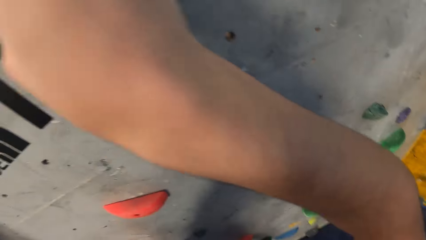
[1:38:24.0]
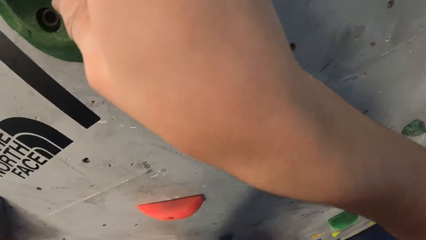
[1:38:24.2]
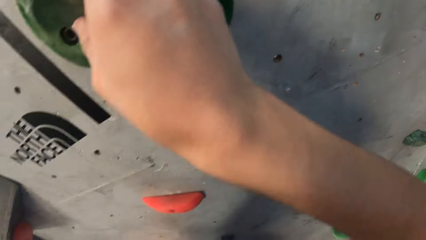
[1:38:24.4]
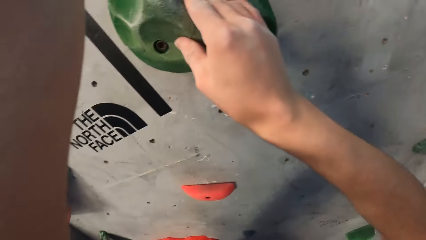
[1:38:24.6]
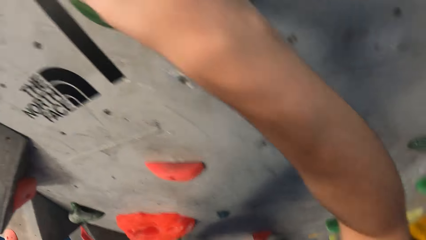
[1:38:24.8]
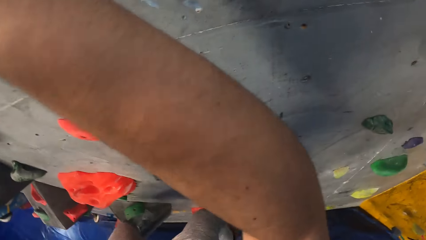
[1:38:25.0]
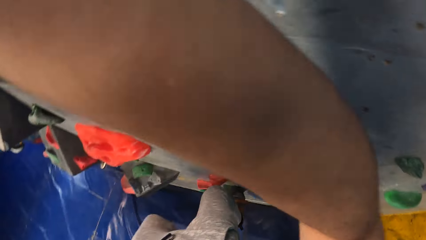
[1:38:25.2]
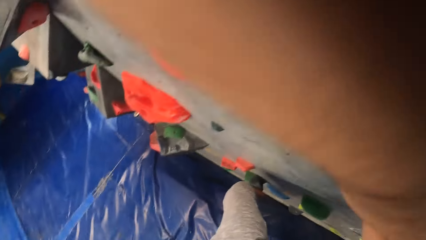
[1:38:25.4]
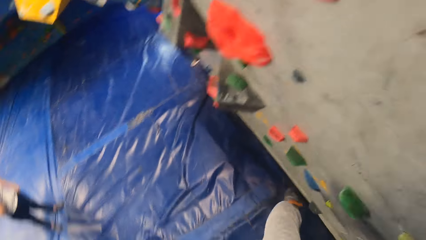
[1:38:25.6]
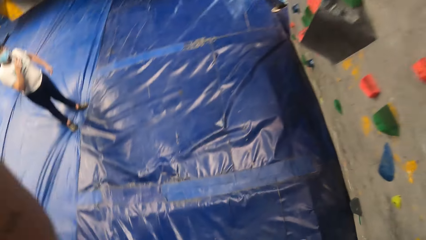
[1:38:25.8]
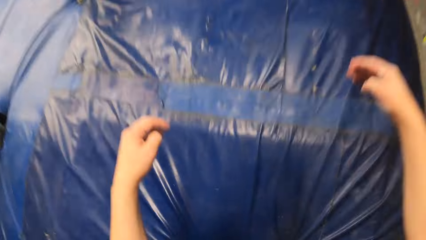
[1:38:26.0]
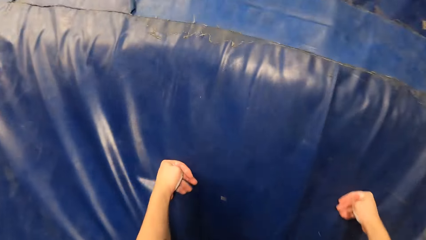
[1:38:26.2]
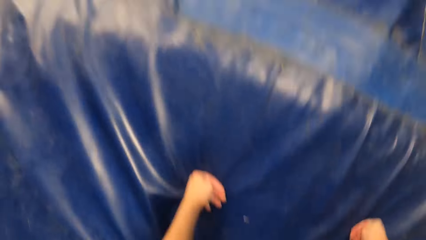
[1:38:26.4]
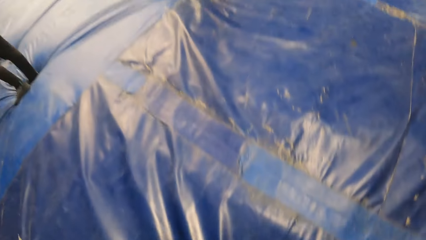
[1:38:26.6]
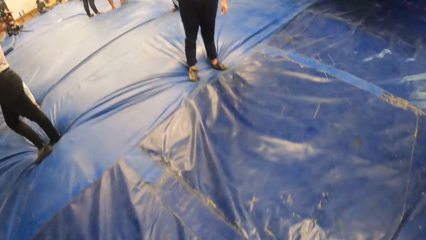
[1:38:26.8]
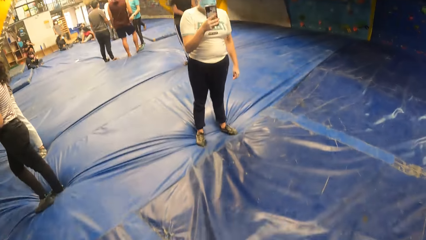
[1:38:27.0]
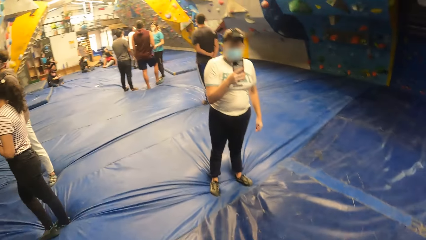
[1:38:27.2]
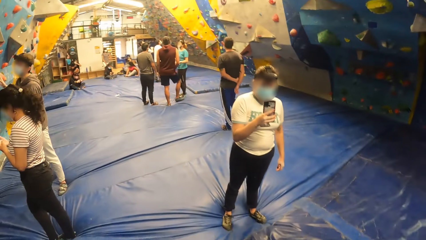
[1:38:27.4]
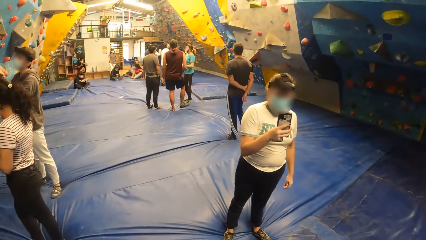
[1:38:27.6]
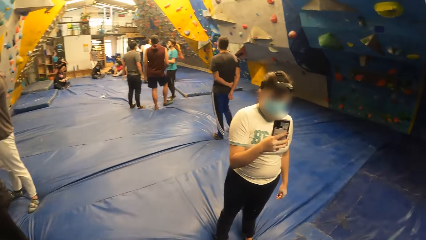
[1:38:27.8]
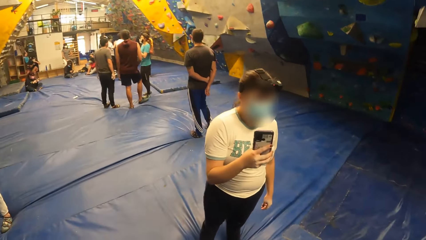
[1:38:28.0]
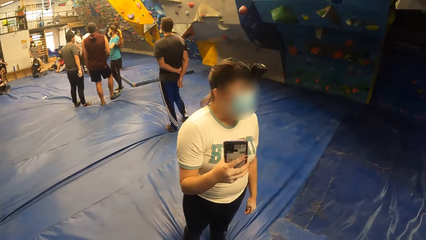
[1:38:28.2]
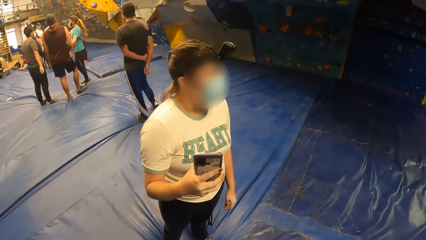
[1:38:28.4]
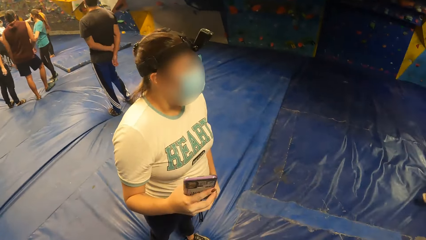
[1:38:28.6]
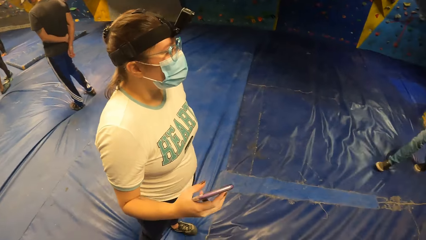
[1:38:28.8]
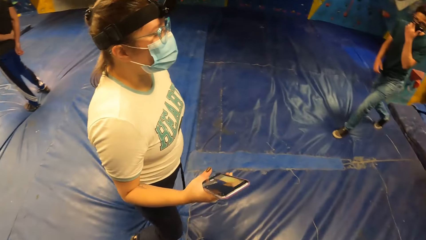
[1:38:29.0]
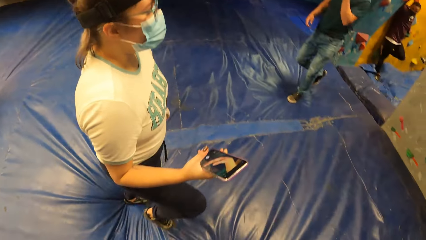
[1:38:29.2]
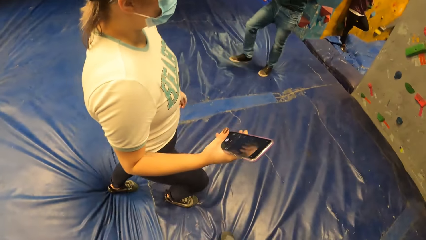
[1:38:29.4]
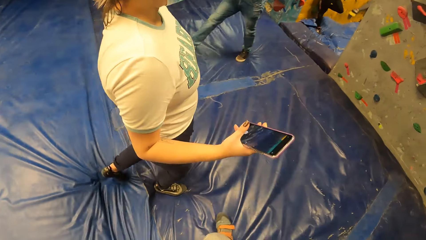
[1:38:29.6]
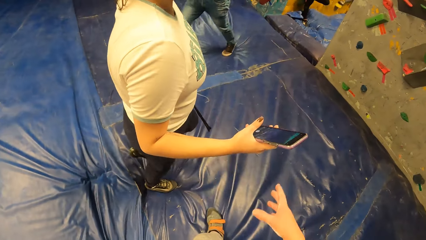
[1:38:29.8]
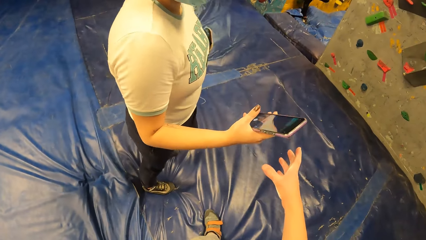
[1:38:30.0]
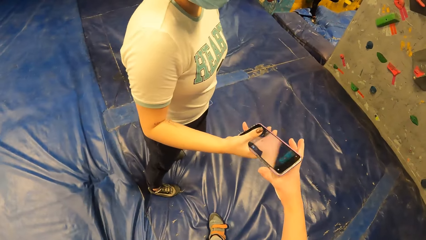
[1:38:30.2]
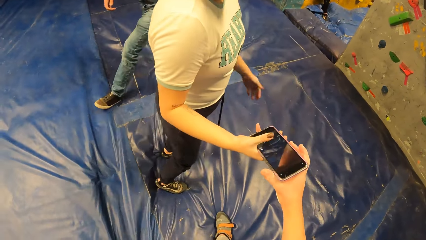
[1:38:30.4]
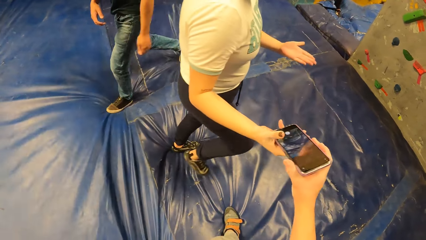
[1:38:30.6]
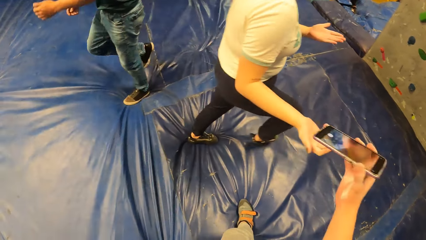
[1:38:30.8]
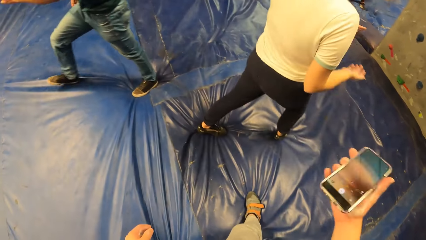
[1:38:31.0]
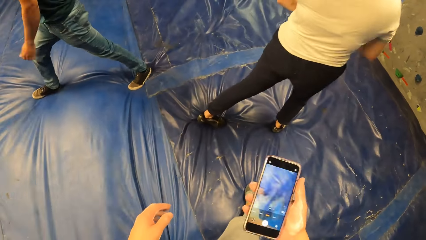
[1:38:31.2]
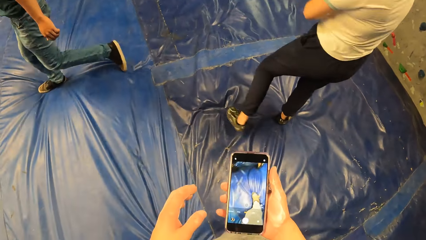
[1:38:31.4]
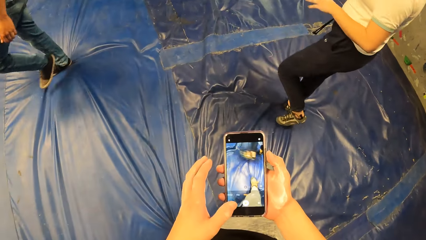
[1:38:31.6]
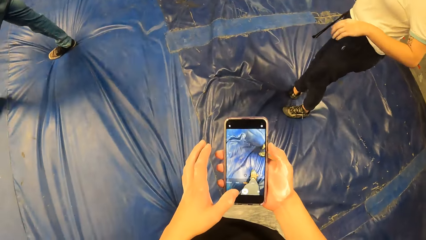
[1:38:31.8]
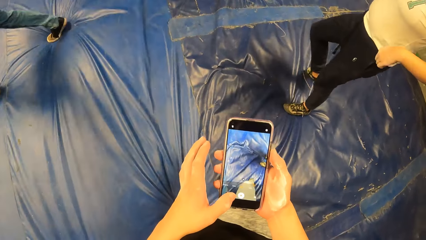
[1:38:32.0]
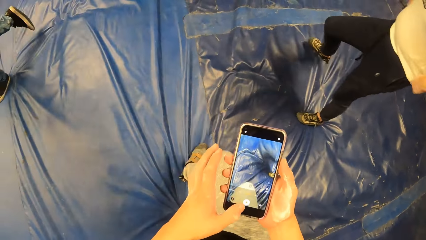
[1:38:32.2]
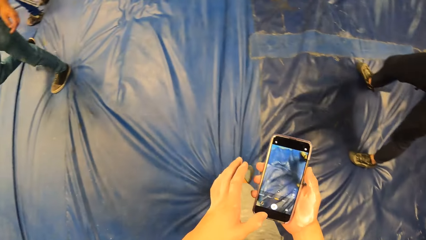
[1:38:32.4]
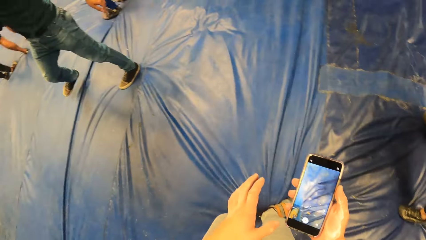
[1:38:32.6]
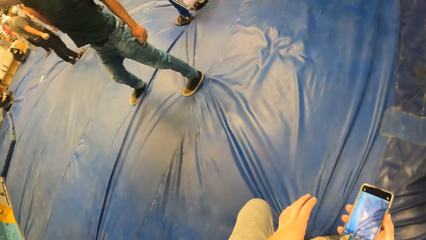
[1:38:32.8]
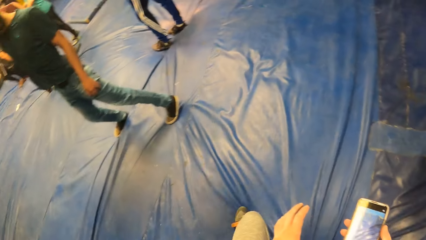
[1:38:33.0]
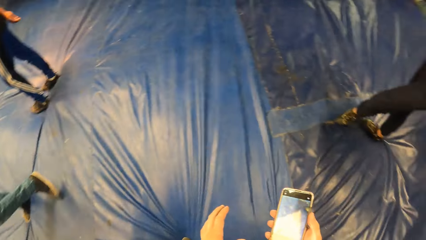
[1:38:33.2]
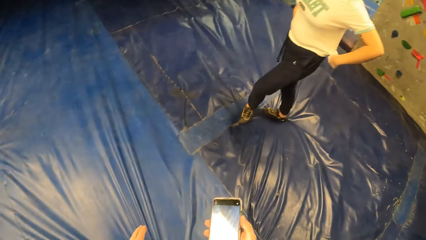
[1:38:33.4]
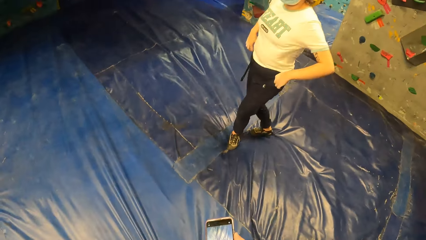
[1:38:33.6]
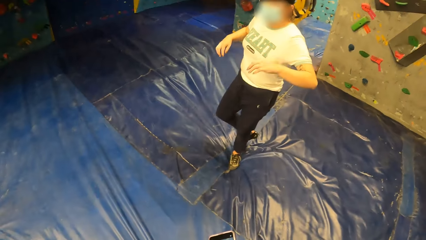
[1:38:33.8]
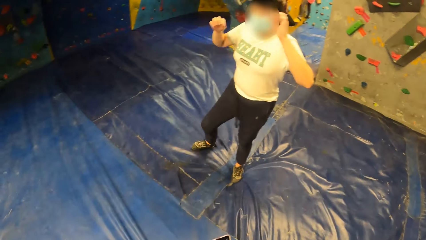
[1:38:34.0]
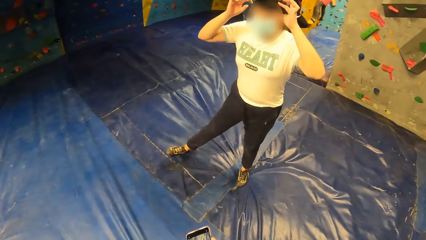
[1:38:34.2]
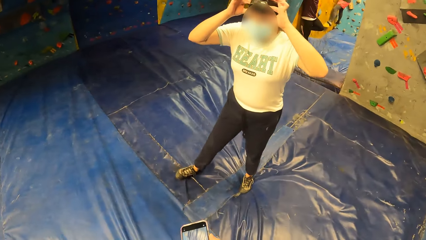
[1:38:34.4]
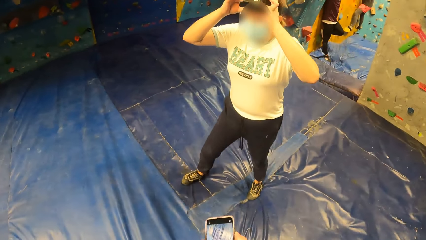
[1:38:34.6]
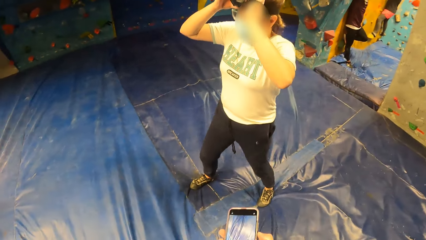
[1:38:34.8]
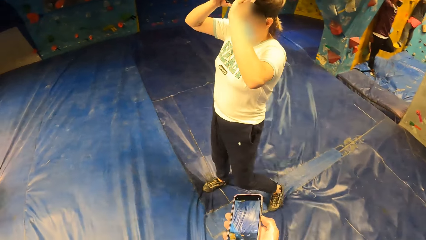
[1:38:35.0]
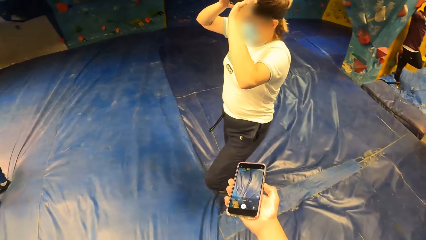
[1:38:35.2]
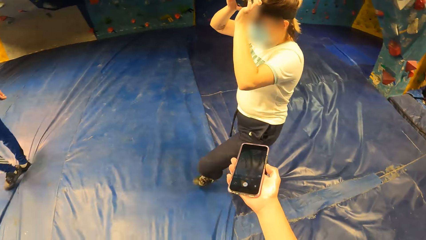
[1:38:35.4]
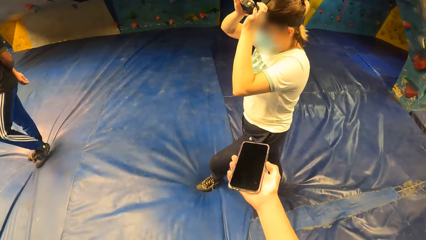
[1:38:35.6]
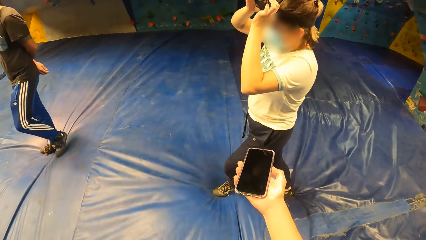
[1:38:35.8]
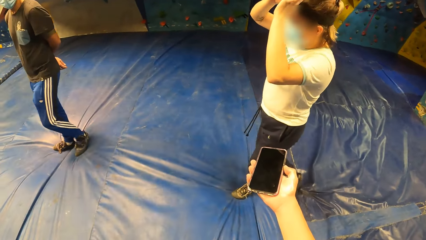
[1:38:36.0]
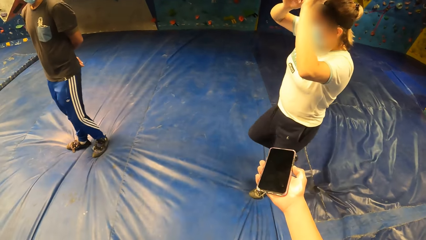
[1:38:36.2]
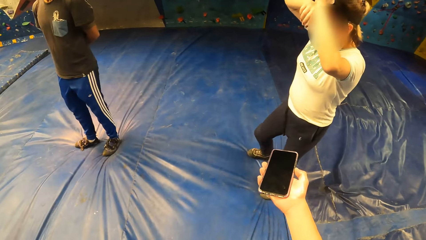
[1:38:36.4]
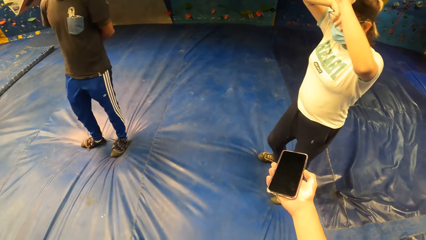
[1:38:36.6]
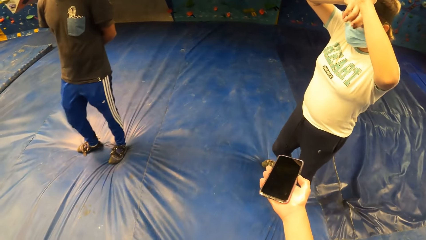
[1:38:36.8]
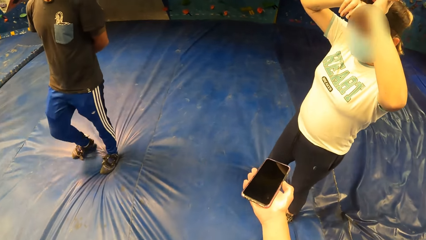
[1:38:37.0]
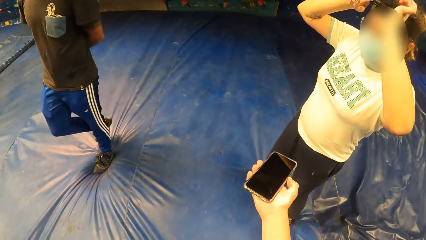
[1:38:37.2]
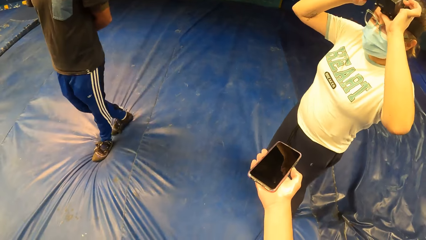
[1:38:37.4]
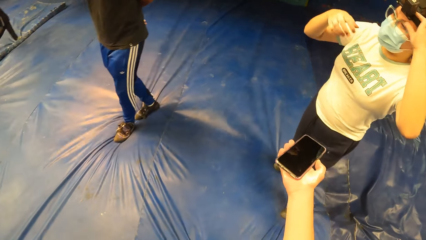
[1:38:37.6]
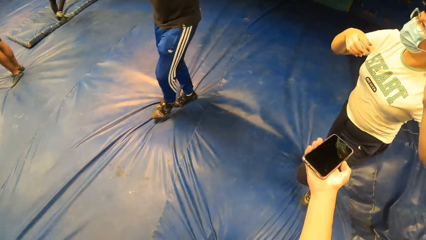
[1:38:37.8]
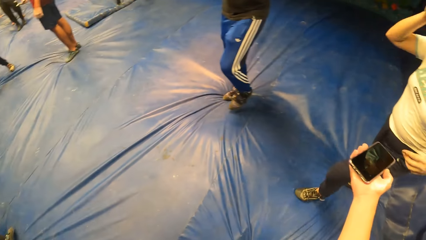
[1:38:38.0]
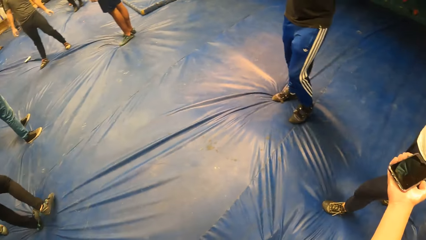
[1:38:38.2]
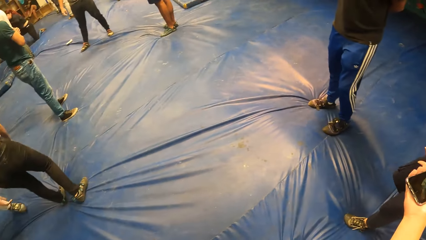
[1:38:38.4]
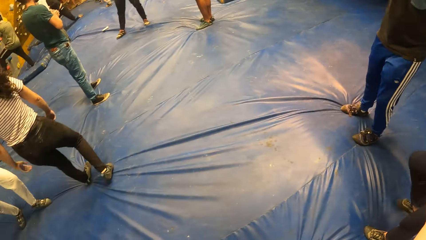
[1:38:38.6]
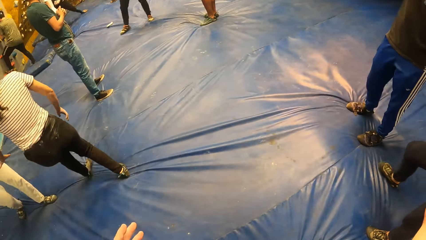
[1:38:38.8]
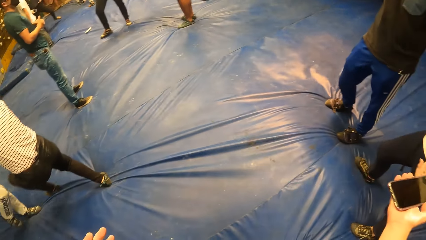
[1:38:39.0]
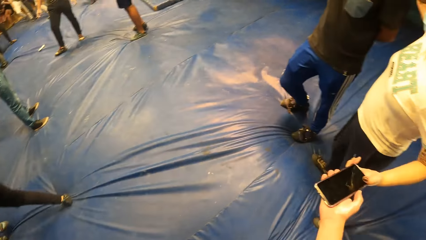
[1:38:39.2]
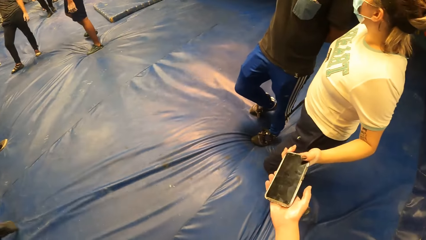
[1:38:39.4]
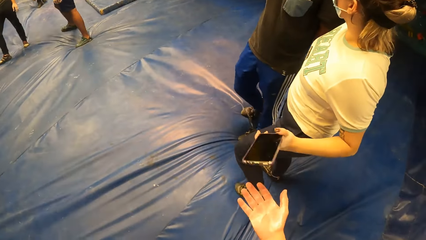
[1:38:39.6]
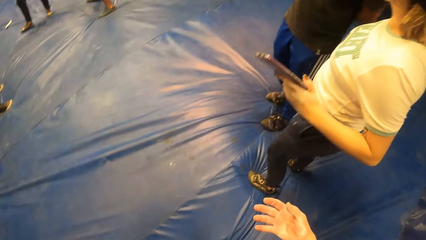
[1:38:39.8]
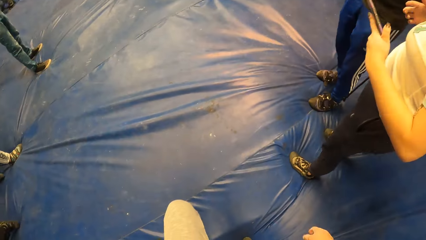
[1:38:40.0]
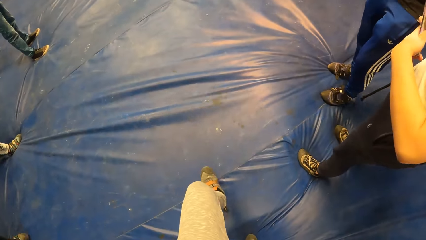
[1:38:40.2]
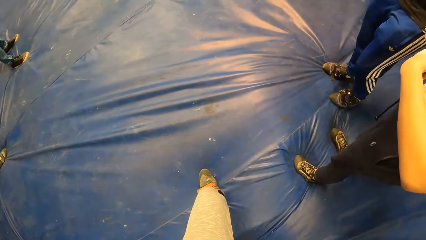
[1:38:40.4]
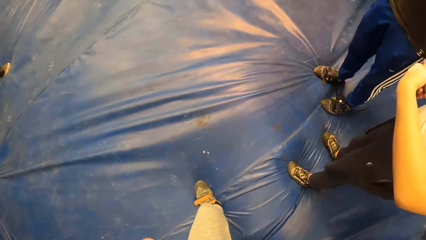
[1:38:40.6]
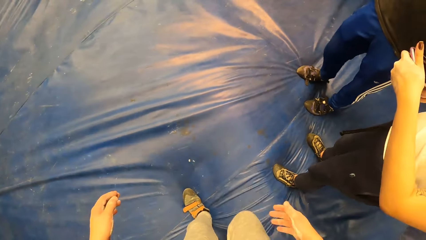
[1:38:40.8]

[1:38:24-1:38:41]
The camera wearer jumps down the climb wall. He walks towards a woman. A man walks in the climb wall room. The camera wearer takes the cell phone from the woman. He holds the phone and touches the phone with his thumb. The woman fixes her camera on her head. The camera wearer gives back the cell phone to the woman. The woman picks up her phone.
